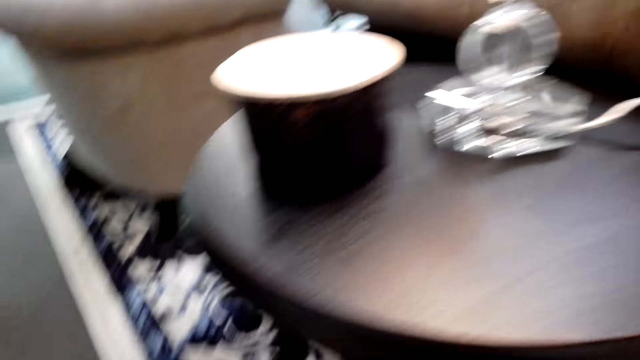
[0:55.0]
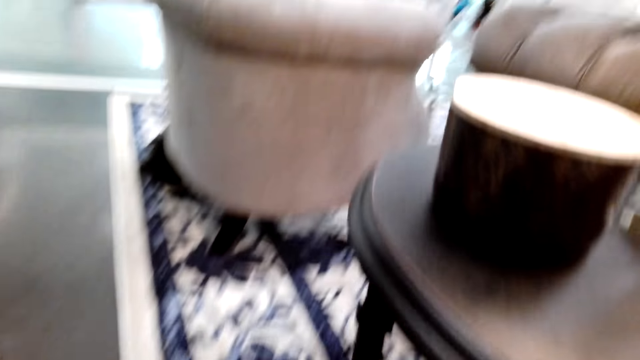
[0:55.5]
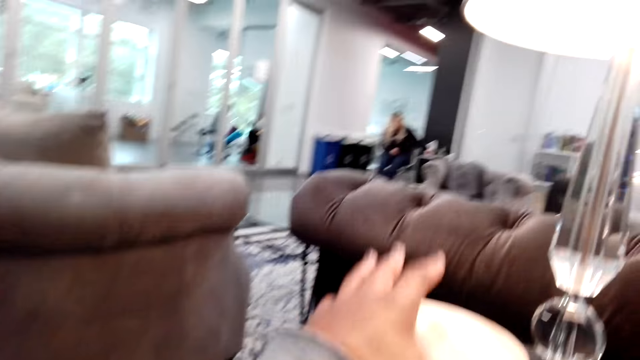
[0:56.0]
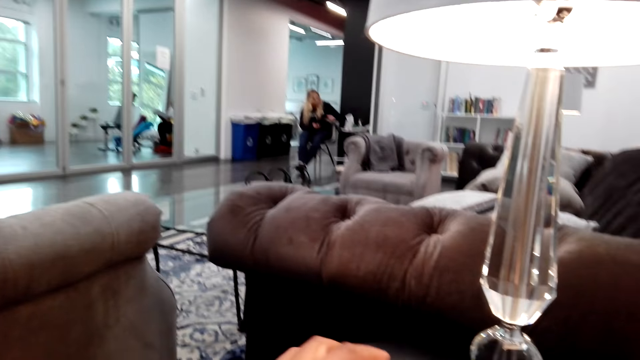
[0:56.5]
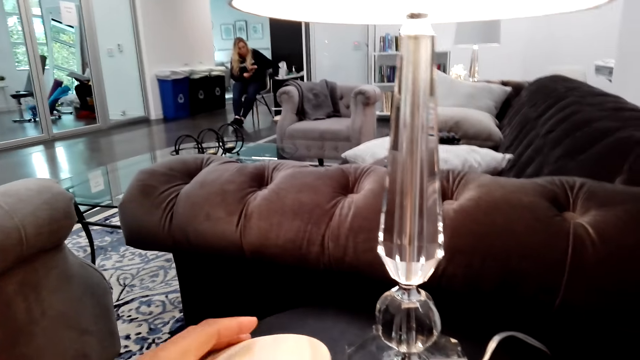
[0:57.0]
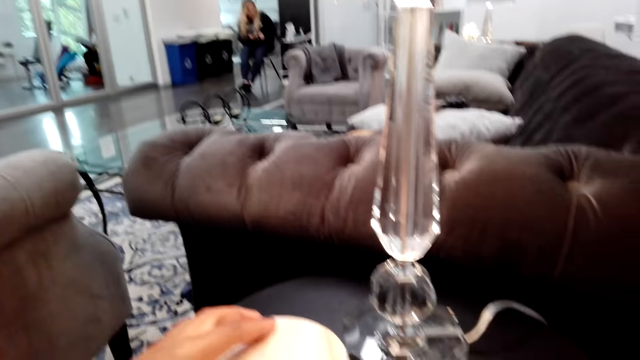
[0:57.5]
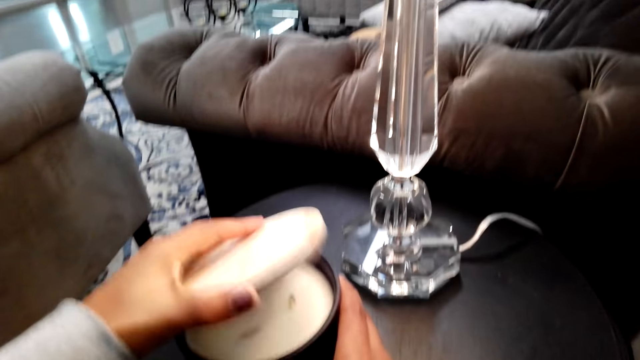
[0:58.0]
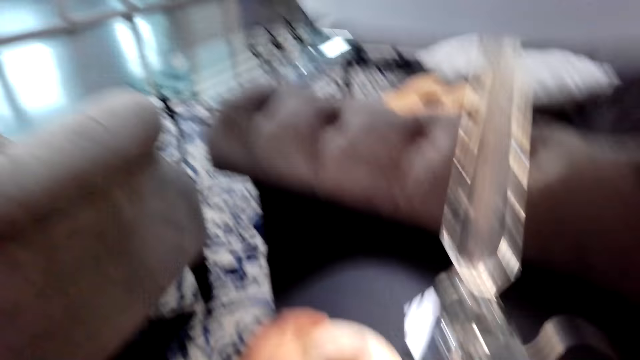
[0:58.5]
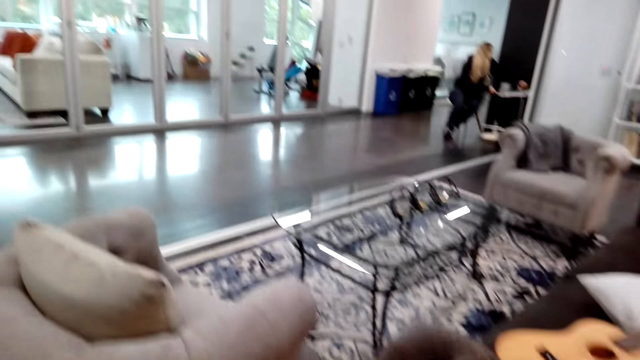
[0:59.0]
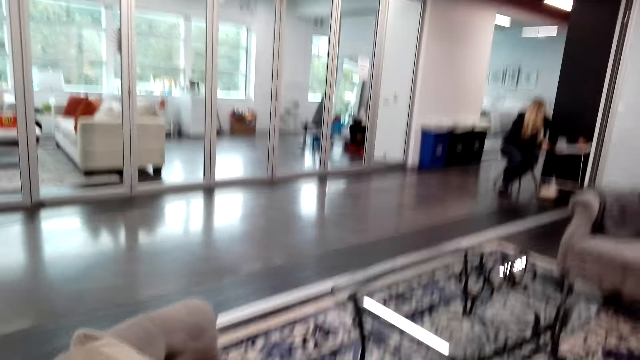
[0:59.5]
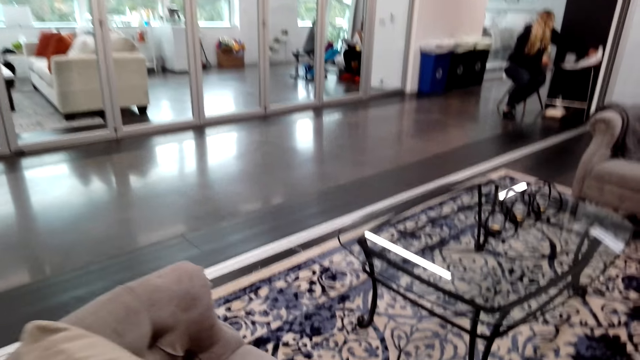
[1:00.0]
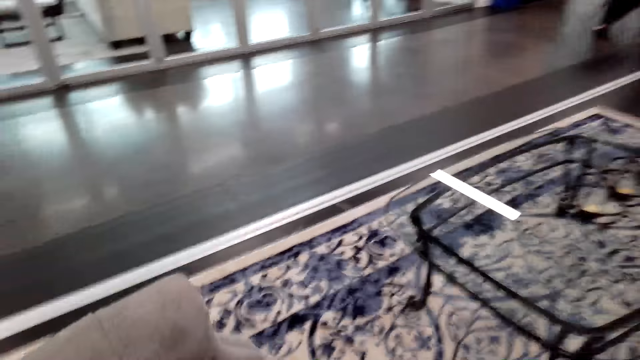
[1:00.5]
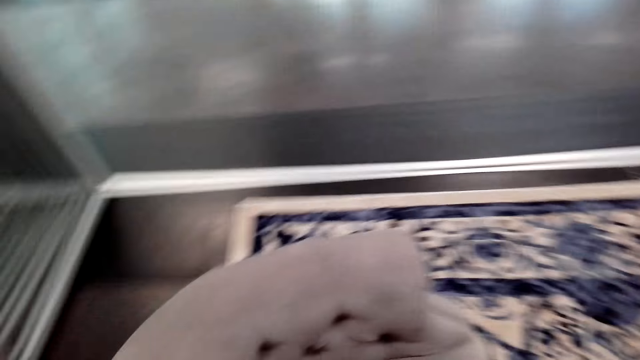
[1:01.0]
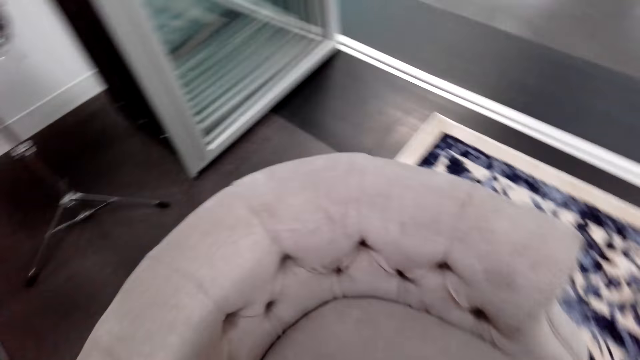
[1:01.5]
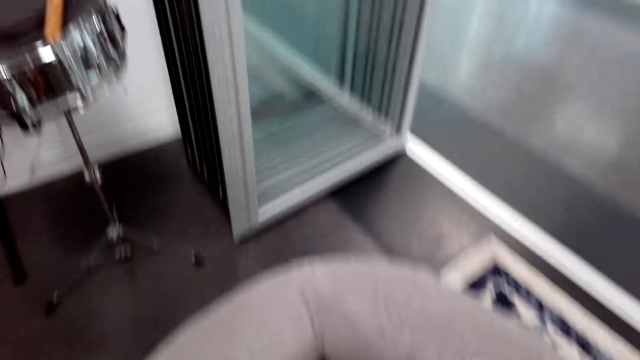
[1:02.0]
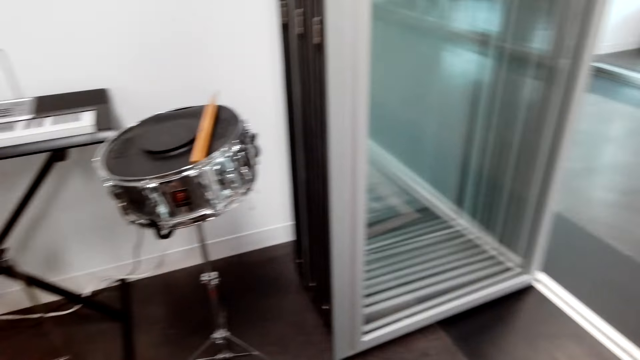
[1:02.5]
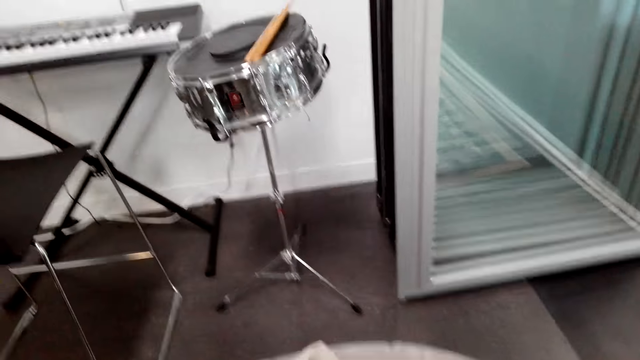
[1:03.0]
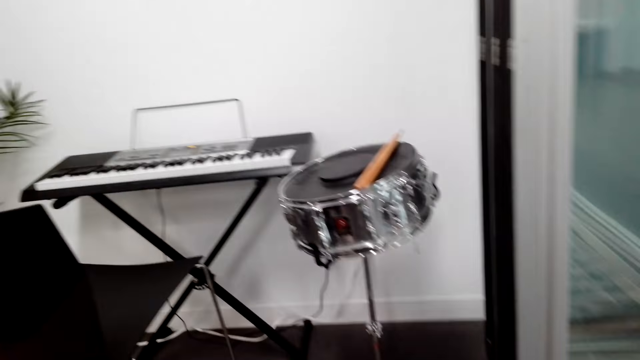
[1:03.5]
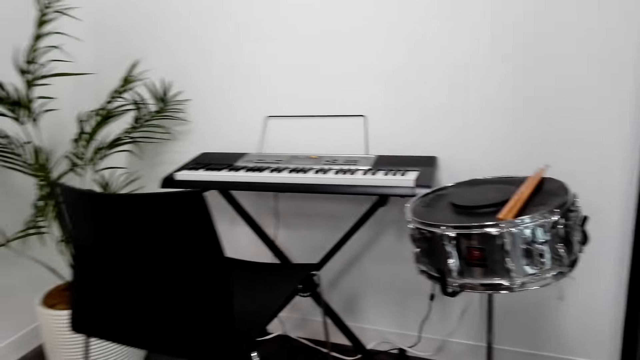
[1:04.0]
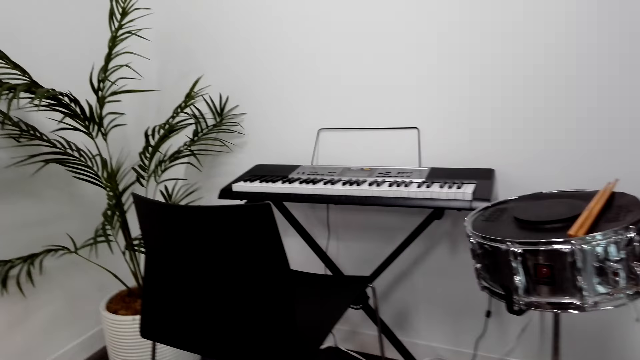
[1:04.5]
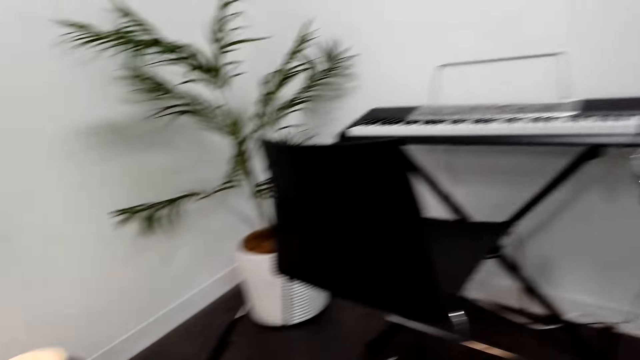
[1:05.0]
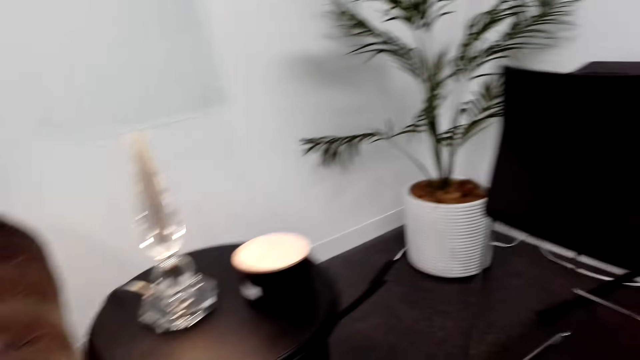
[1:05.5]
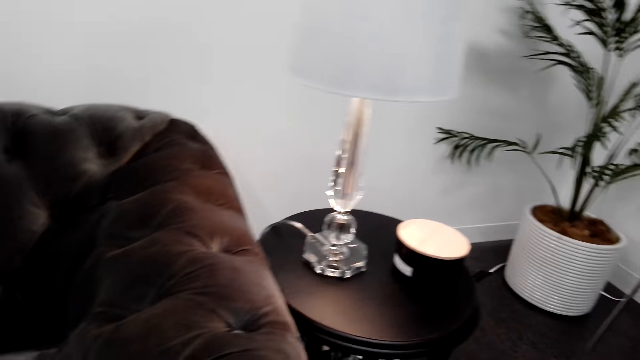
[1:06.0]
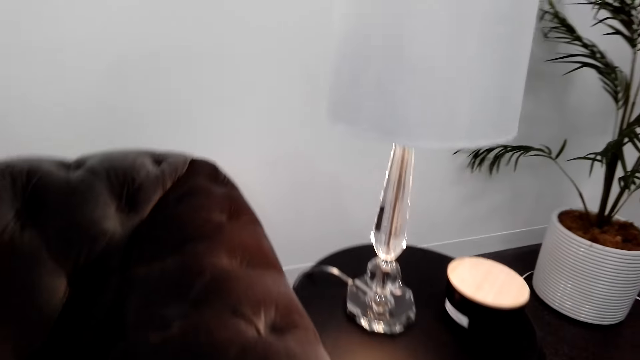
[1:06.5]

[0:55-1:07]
The camera wearer places her left hand on a container. She opens the container lid. She walks around the room. She looks around the room.

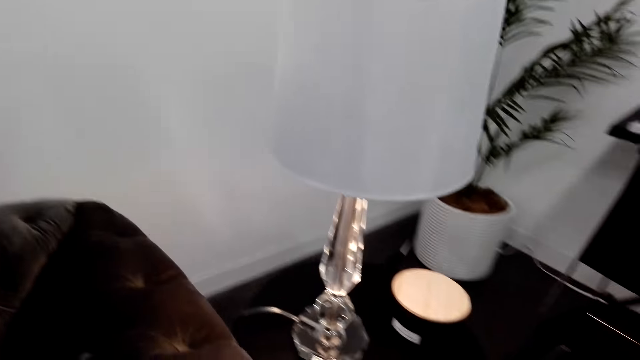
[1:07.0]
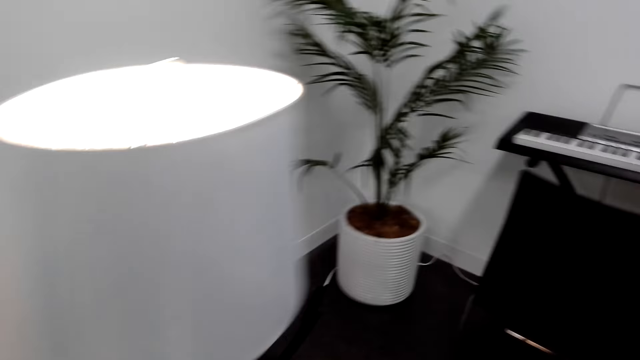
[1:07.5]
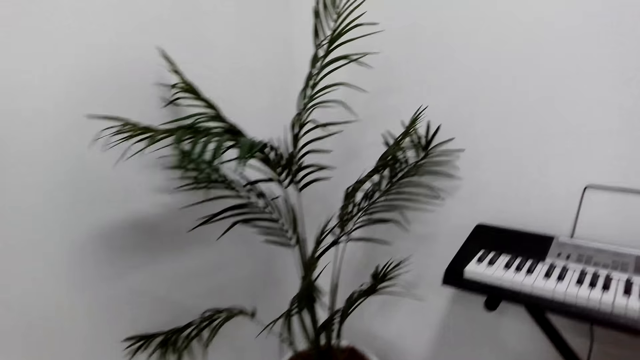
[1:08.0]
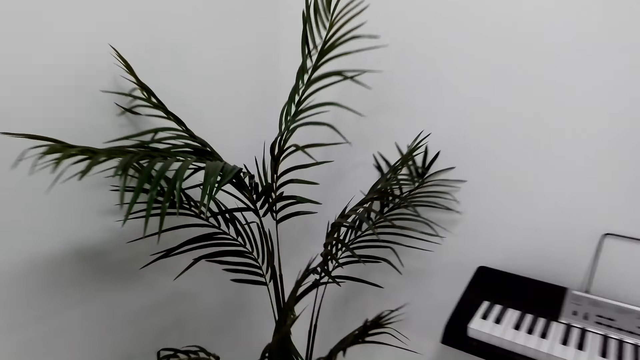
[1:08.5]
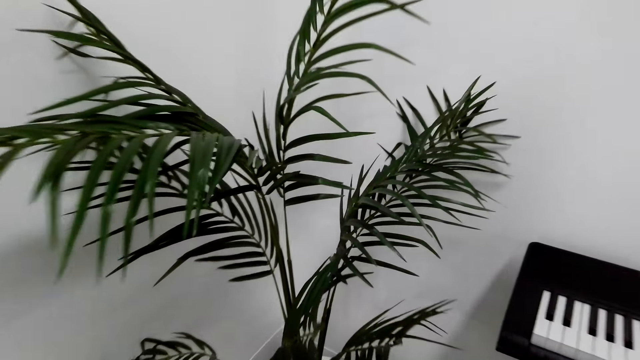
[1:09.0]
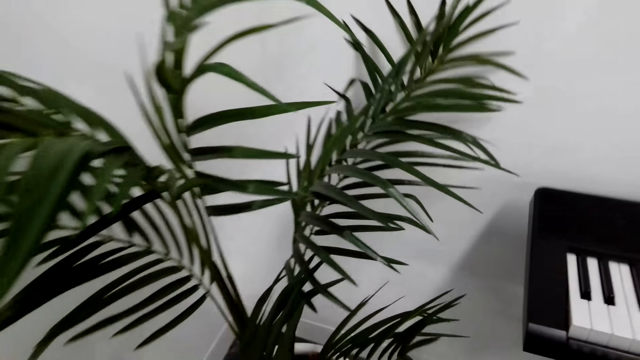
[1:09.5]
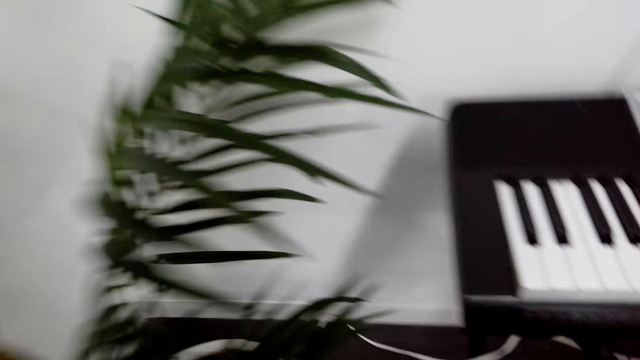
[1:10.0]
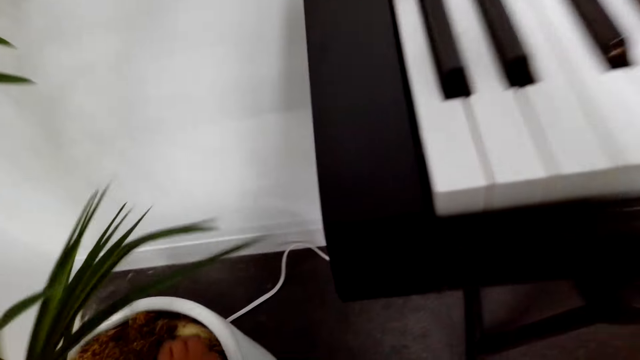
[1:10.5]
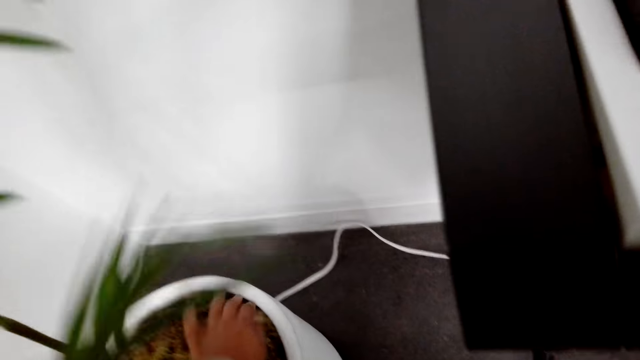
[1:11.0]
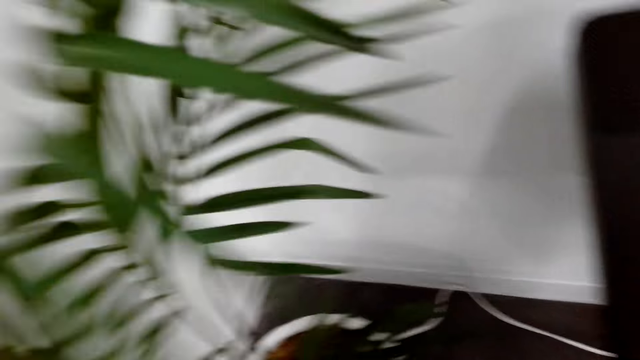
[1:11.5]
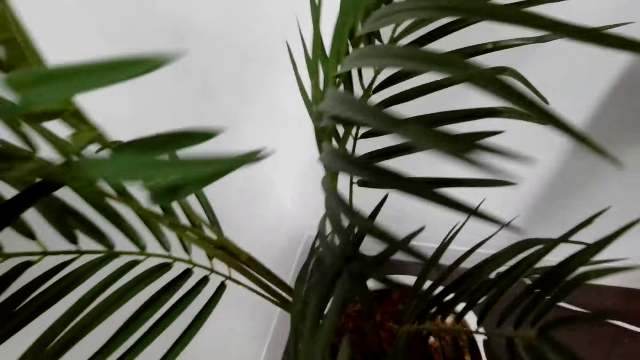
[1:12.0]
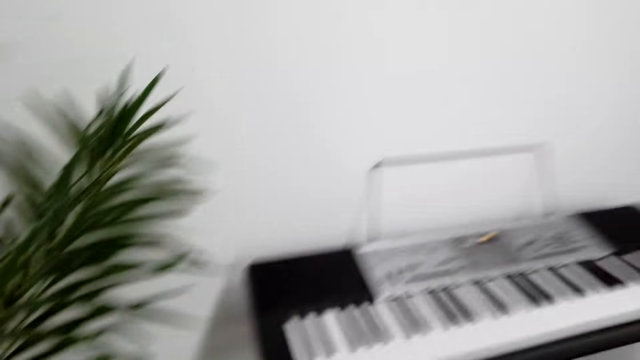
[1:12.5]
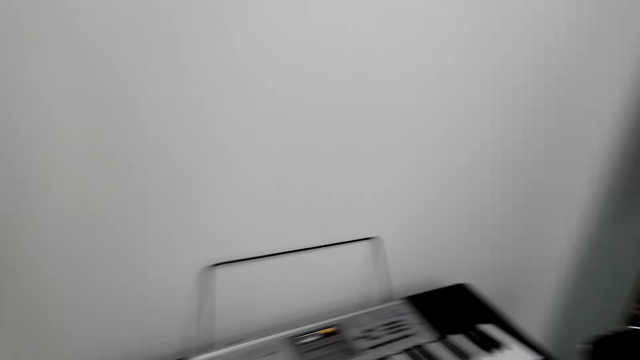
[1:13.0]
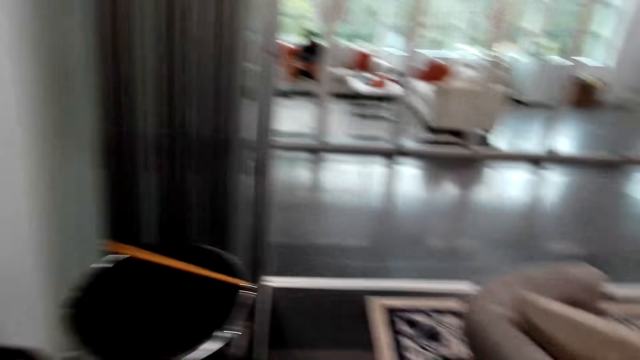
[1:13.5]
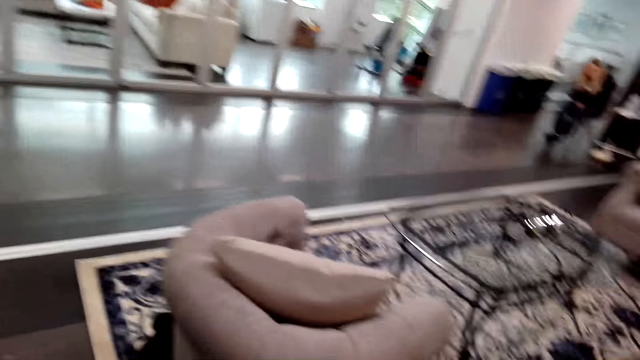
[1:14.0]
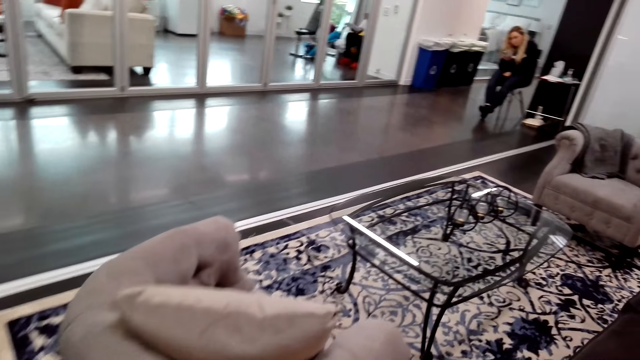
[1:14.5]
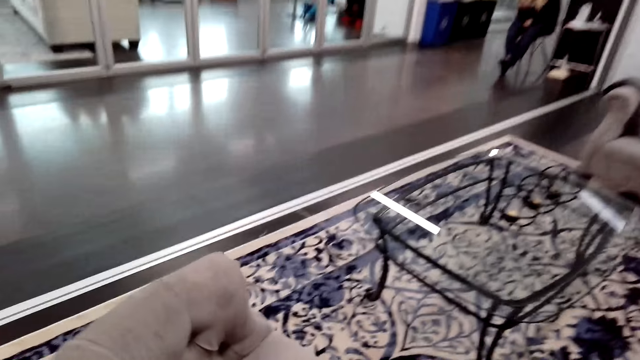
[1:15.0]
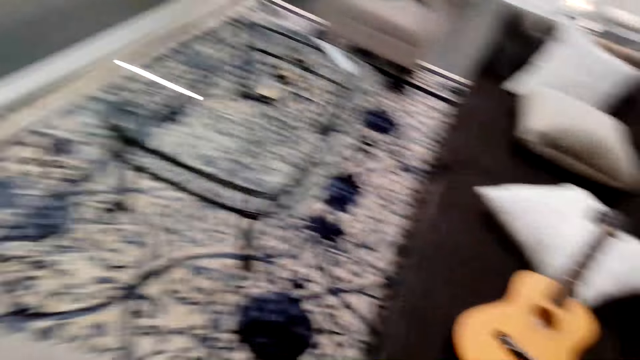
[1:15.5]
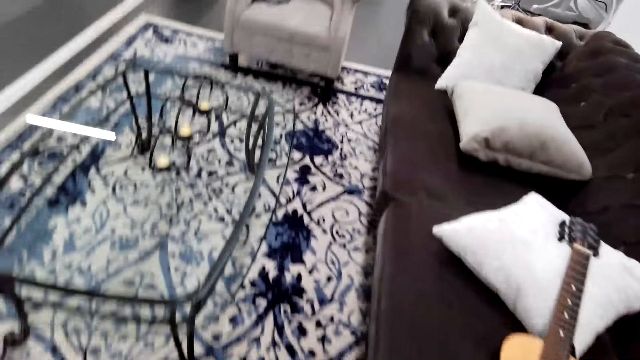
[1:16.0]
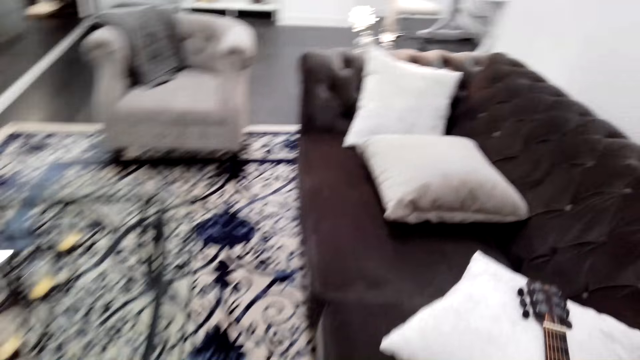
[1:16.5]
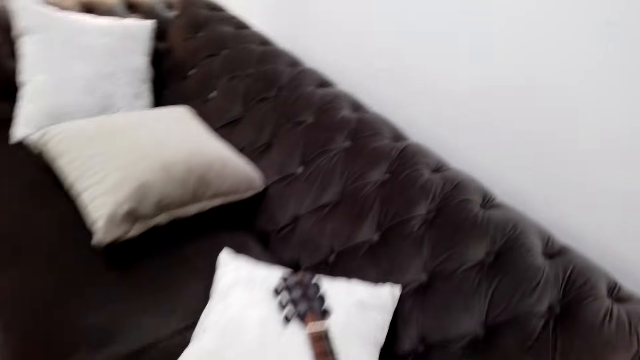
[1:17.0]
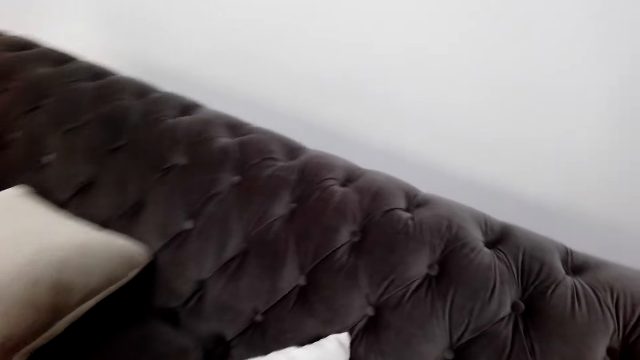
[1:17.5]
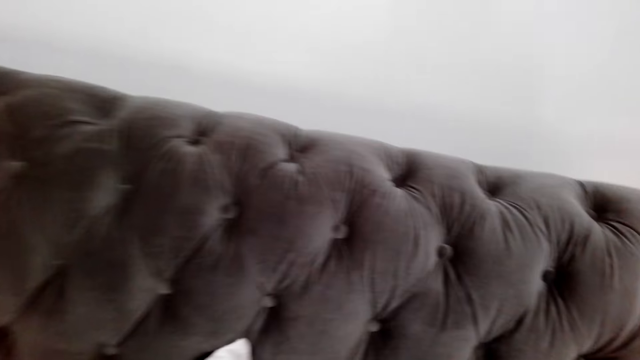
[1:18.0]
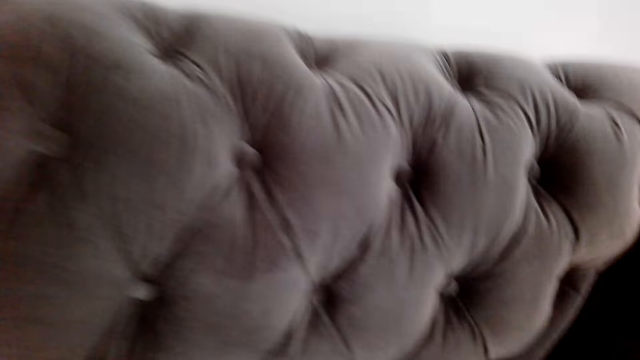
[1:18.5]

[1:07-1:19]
The camera wearer places something in a houseplant vase. They walk around the room. They look around the room.
